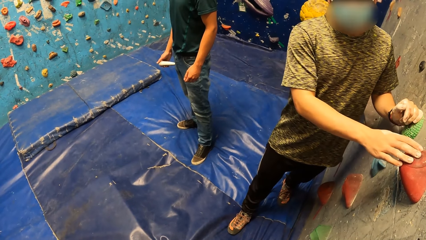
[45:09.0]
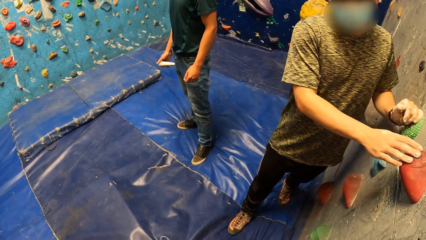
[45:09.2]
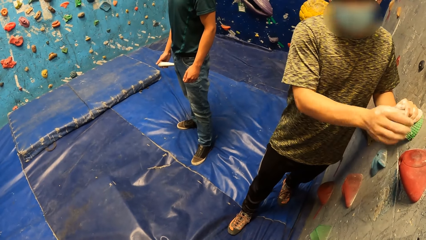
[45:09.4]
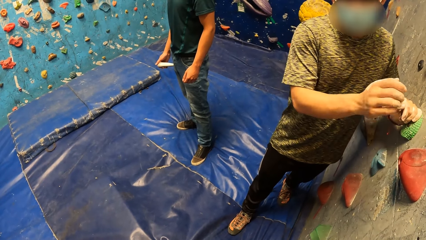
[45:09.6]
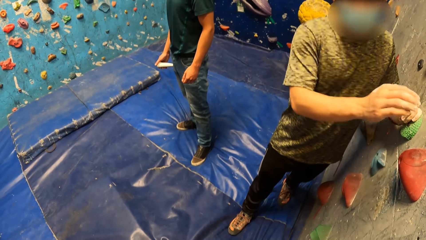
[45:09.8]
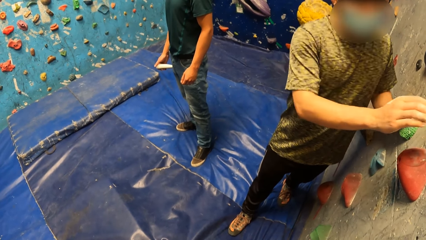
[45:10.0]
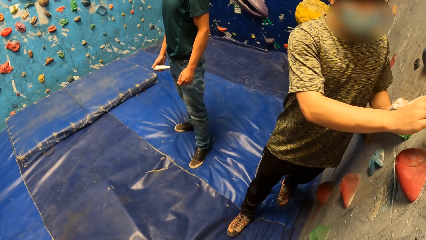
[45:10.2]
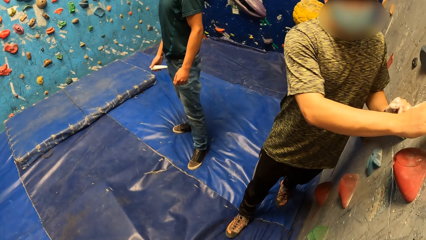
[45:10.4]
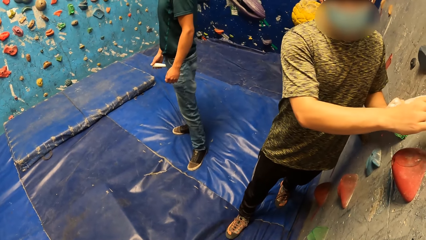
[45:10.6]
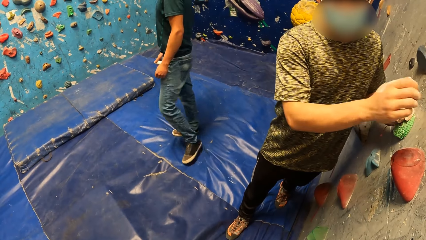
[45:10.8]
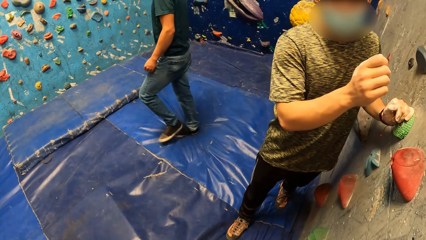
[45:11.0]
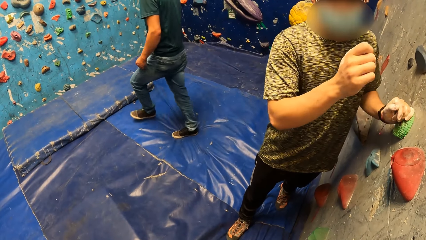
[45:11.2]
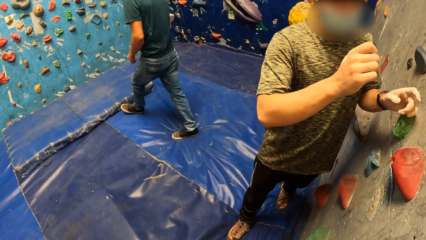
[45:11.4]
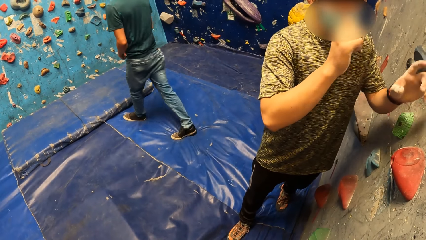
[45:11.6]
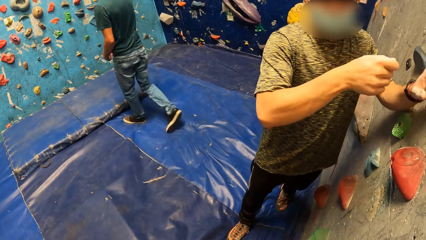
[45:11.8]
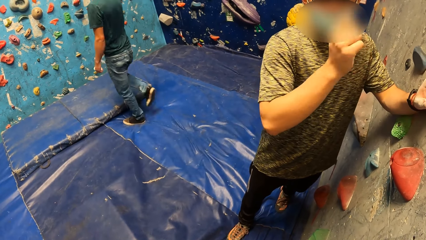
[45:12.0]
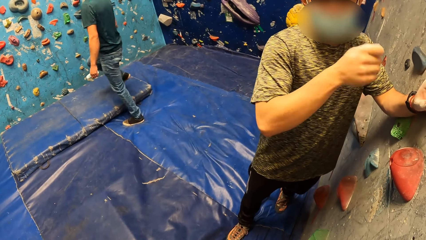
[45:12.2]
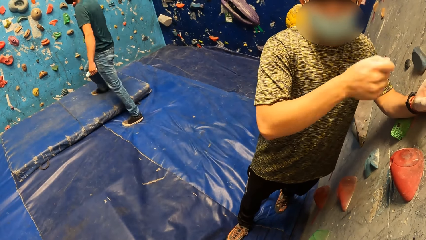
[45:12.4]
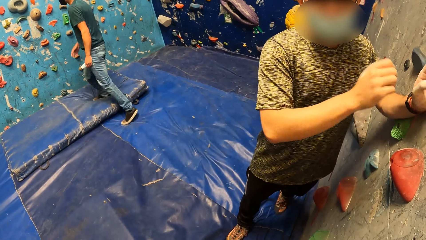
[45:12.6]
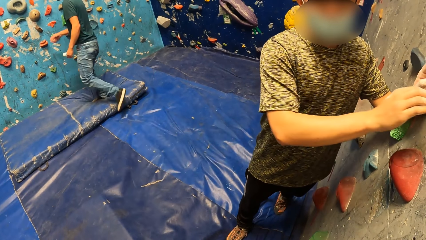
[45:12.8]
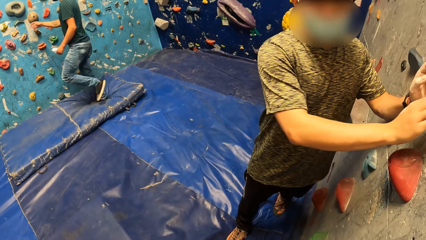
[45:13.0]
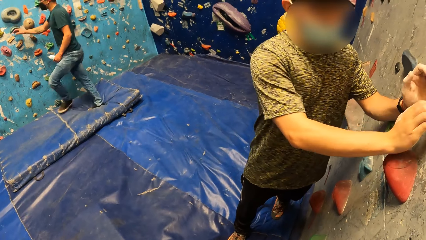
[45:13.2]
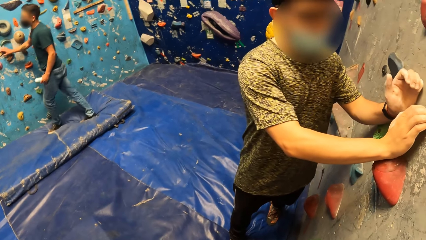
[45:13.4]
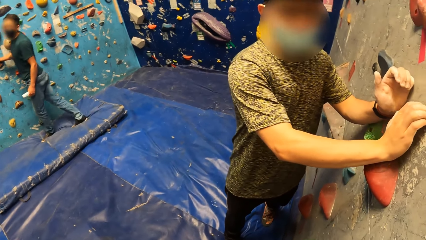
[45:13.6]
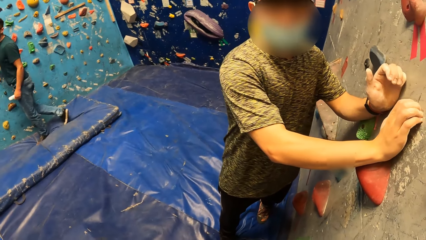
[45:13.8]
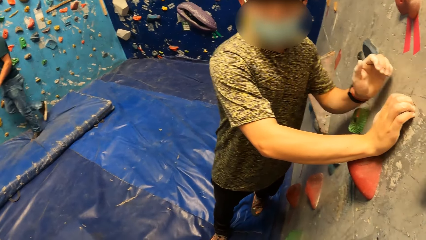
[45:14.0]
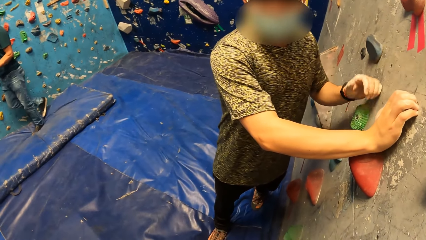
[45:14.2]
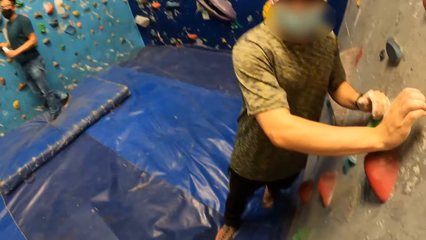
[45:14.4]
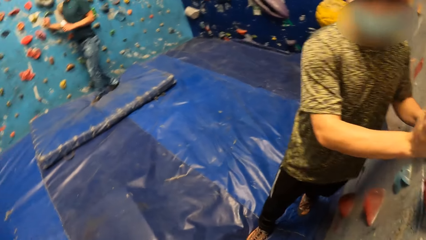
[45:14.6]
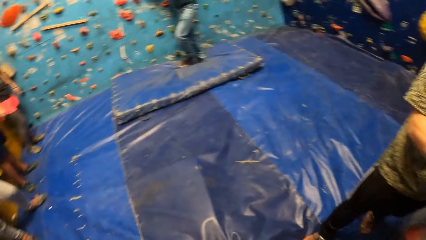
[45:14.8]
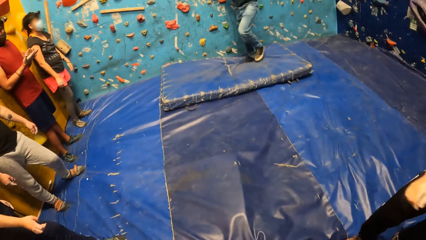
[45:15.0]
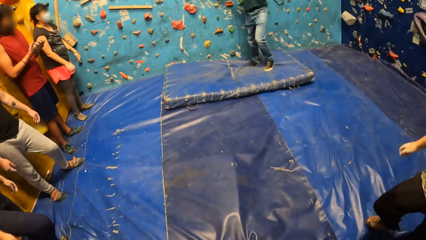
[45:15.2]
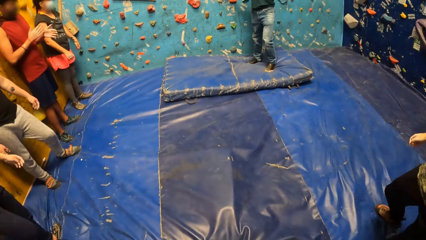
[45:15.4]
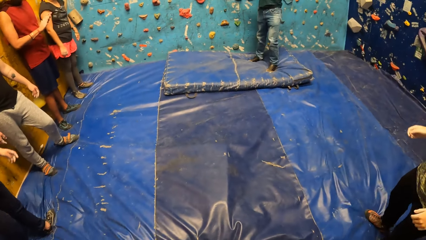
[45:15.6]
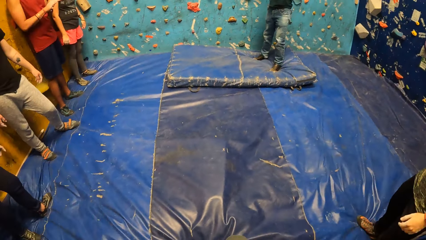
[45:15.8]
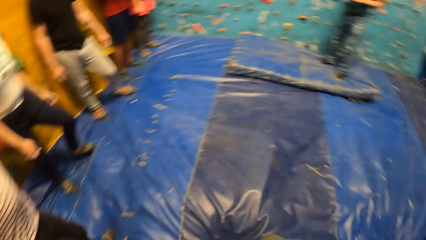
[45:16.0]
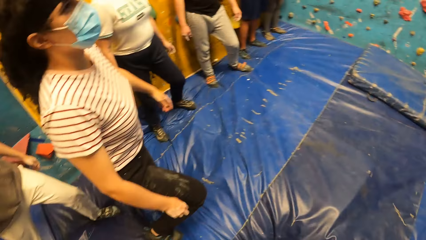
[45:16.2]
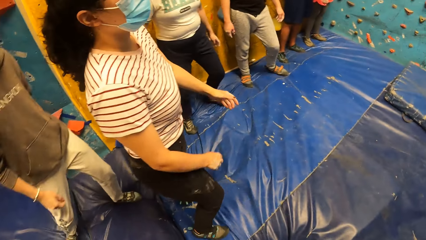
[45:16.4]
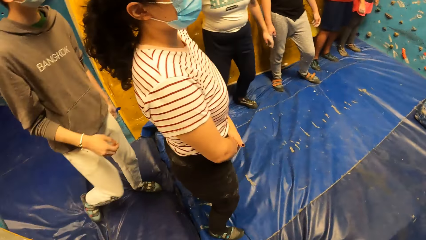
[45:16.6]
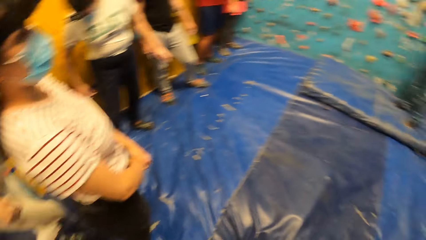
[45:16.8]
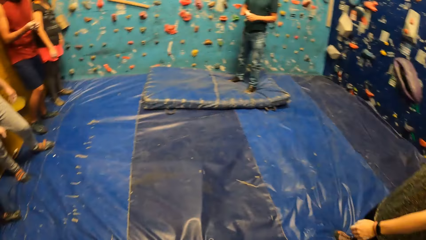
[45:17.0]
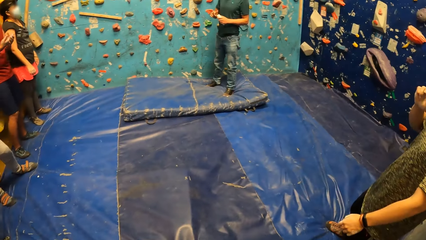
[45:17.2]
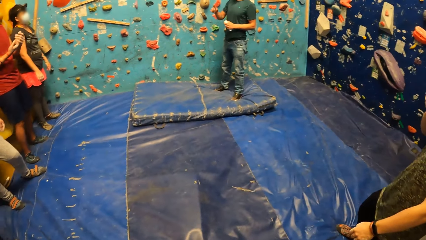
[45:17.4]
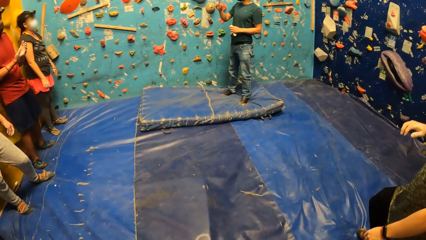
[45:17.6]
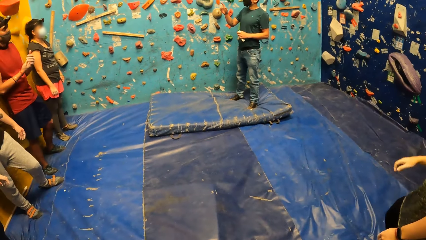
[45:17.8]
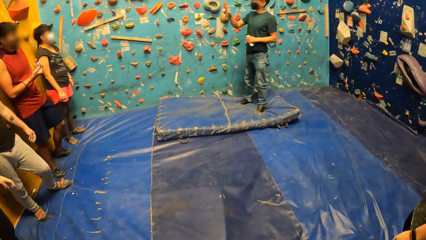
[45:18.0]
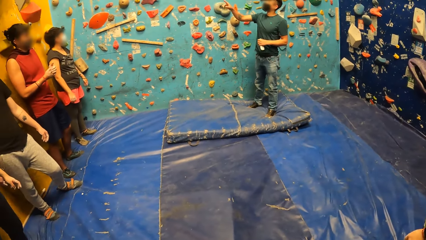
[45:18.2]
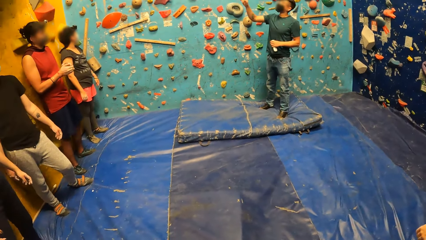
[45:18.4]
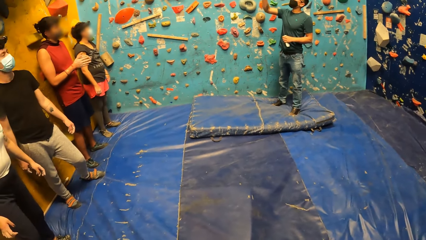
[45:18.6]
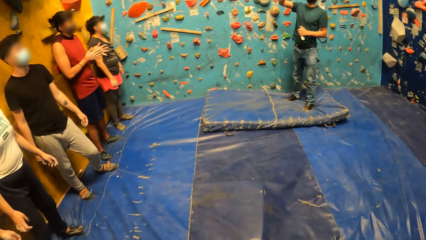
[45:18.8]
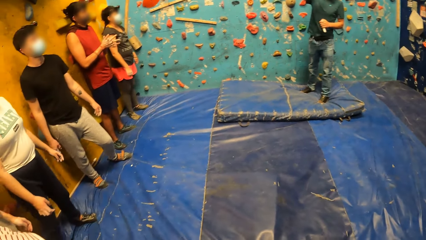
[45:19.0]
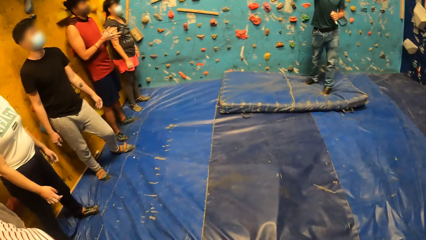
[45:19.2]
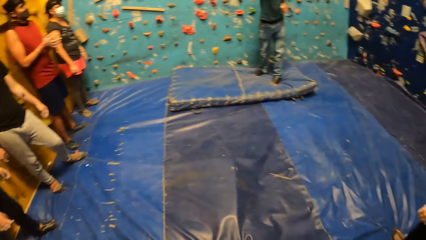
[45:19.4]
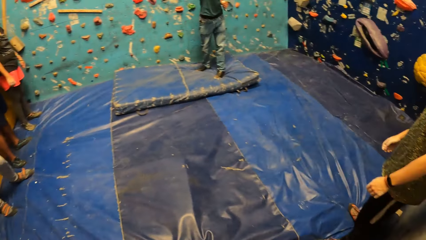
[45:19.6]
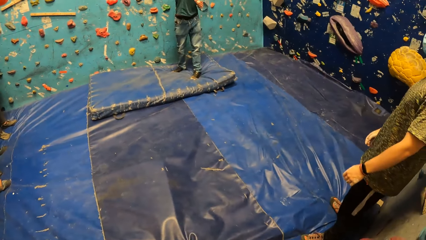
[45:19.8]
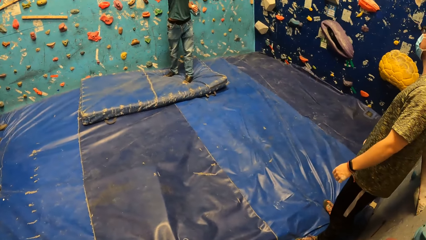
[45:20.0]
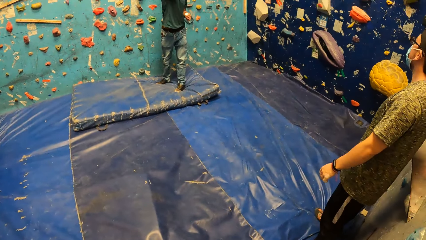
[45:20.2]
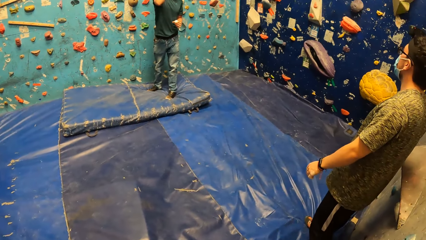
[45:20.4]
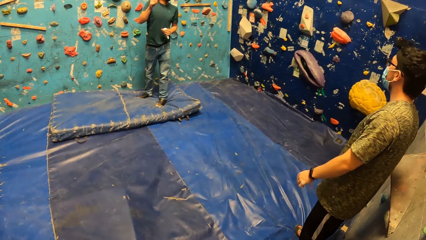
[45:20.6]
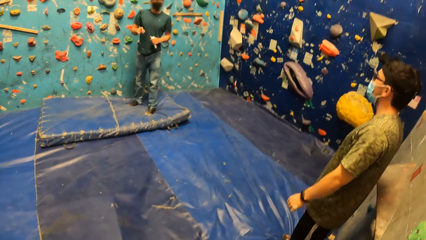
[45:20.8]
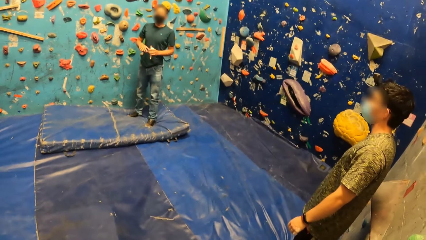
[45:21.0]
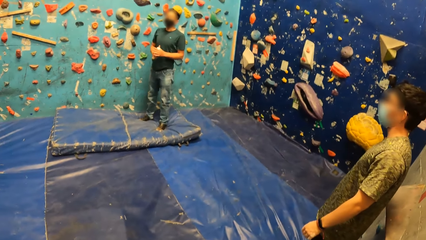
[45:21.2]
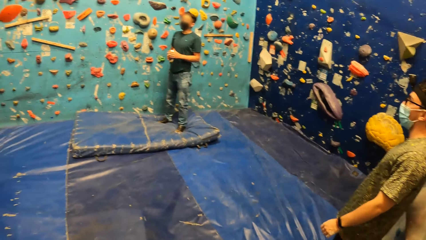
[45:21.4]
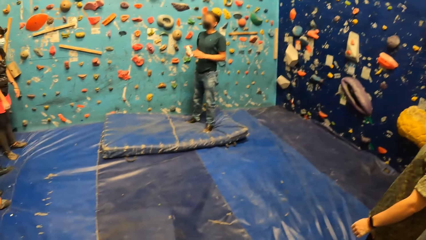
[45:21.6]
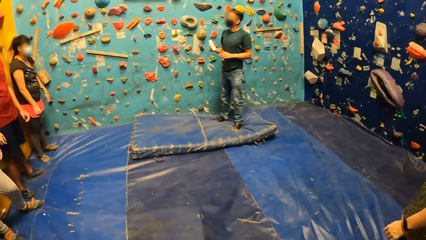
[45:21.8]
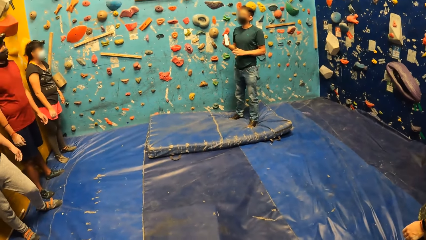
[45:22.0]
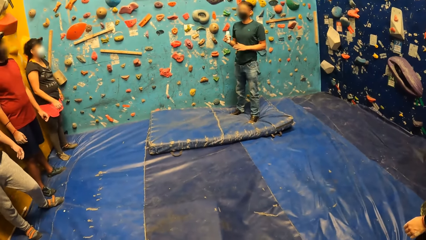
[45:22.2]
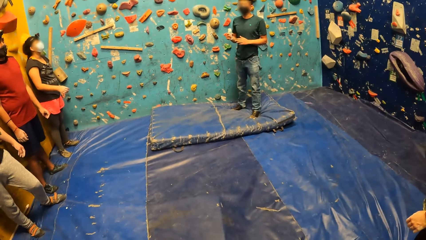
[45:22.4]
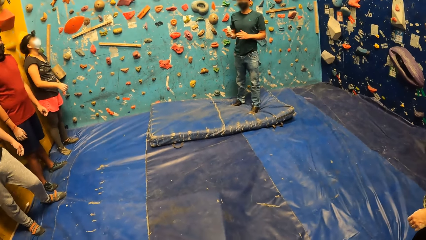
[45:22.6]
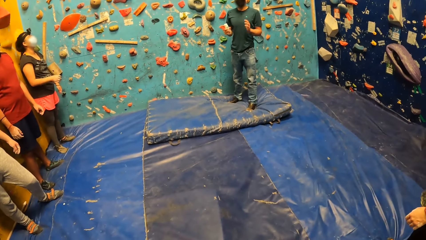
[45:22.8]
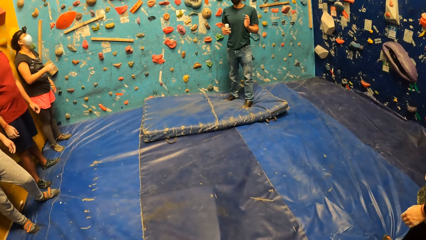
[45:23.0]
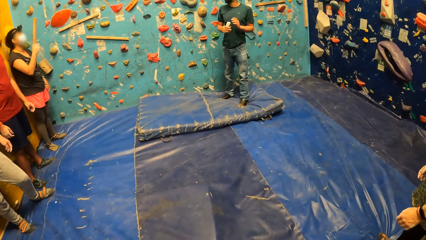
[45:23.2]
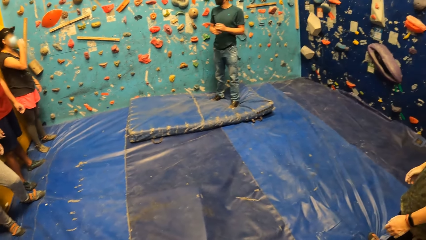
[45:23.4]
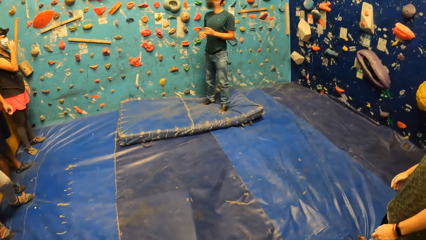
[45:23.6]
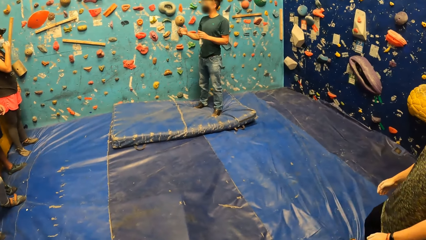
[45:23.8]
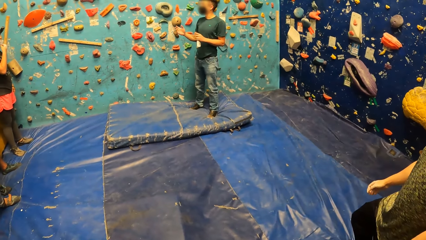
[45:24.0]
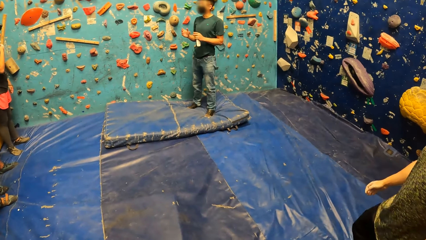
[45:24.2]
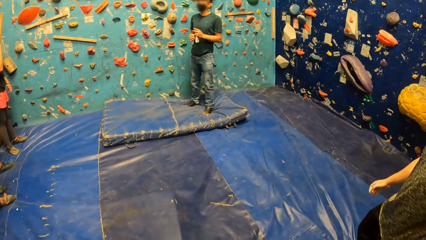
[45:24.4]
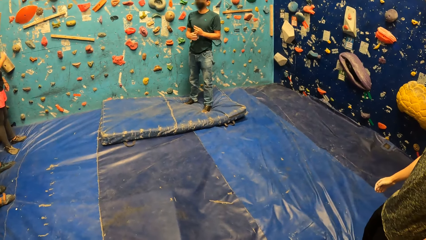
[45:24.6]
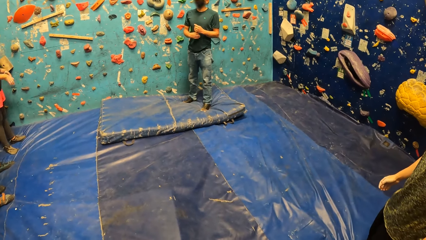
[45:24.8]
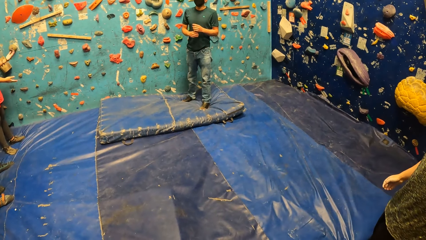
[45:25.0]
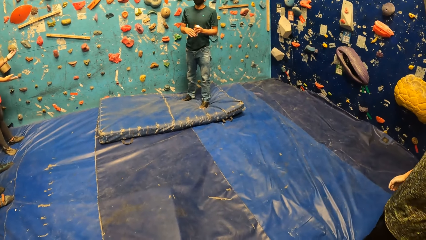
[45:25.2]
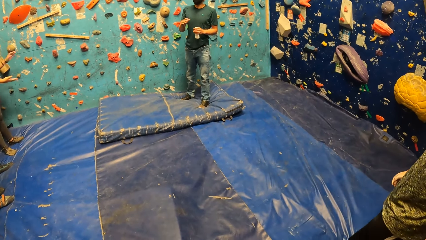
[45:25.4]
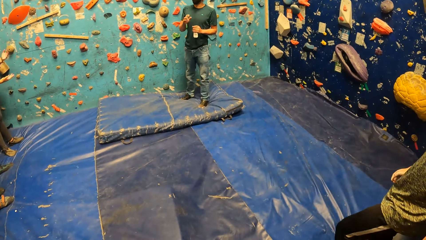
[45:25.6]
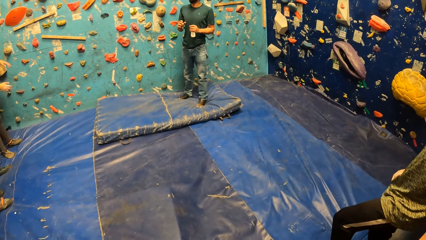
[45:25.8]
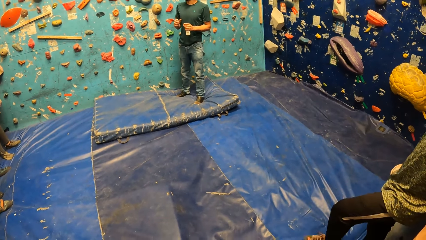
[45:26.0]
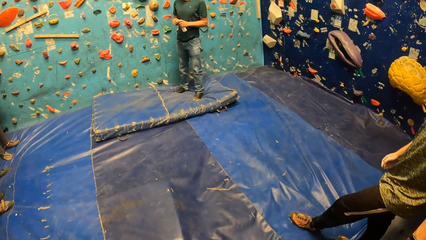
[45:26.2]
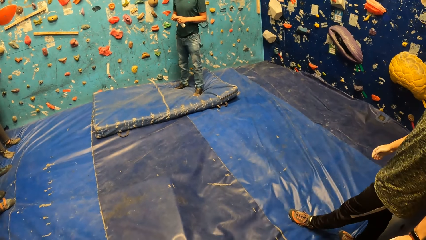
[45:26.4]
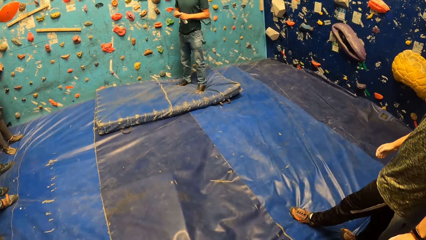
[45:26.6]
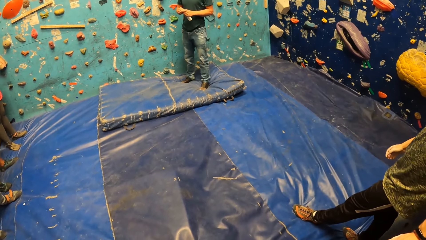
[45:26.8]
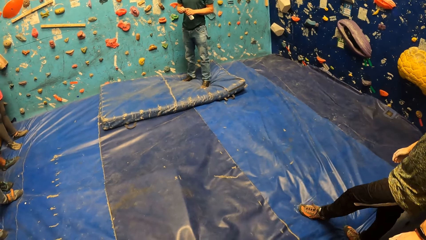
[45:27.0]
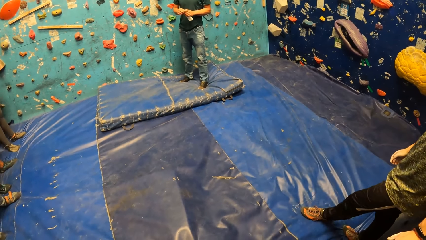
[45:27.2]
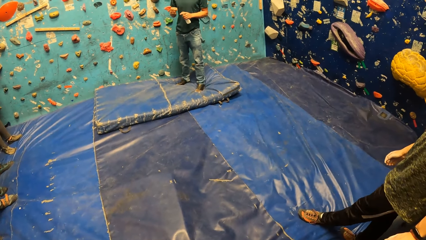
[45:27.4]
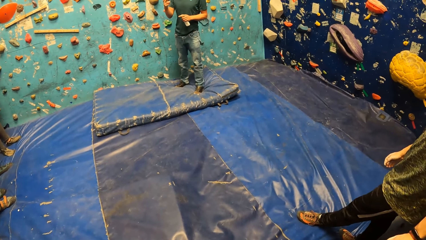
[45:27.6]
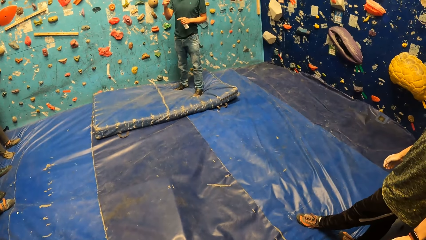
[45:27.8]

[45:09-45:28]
A man touches a rock on the wall. The camera wearer looks around. Another man interacts with the camera wearer and a group of people. A person talks and points up. The other man holds a bottle of lotion with his right hand. Another person lifts the hand up. The other man holds the bottle of lotion with his left hand. He holds the bottle of lotion with both hands. The other person adjusts the face mask. The other man holds the bottle of lotion with his left hand.
